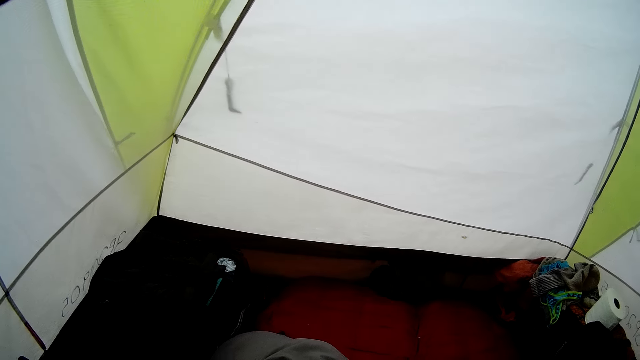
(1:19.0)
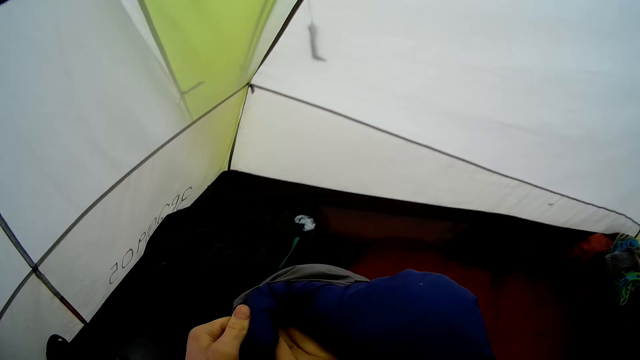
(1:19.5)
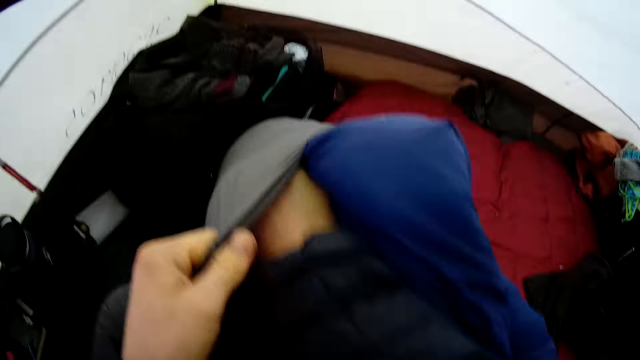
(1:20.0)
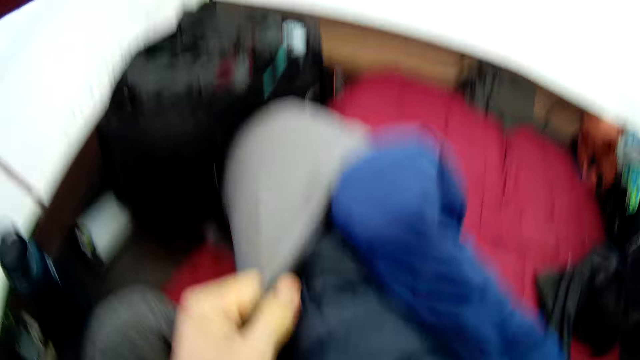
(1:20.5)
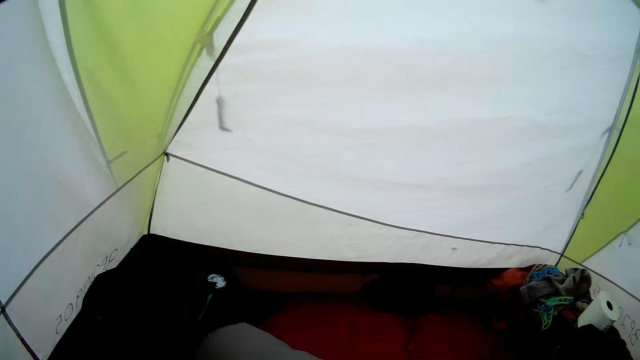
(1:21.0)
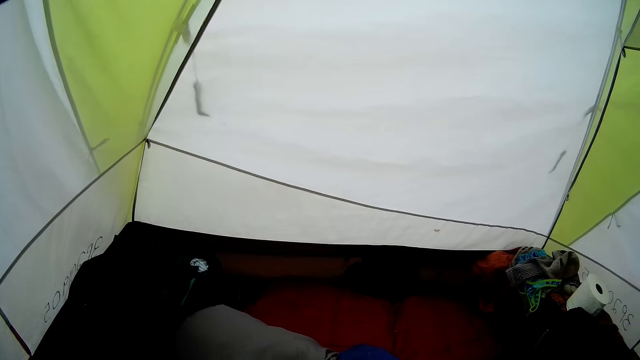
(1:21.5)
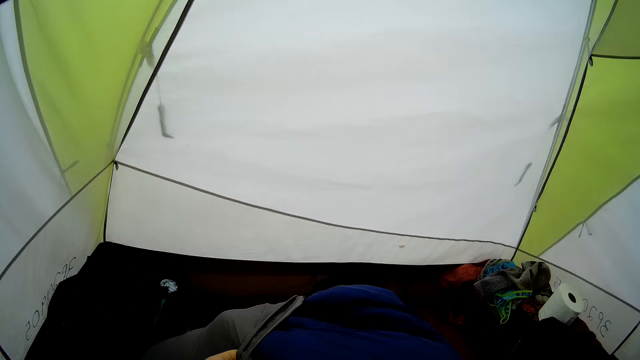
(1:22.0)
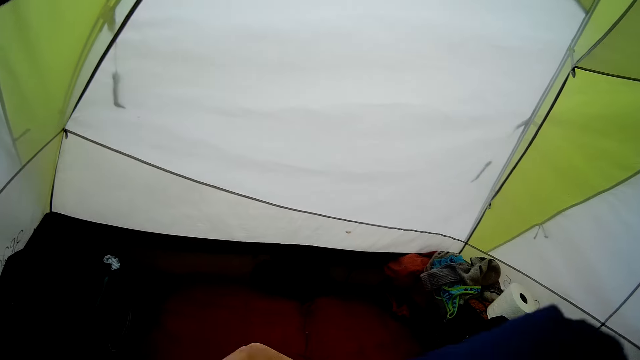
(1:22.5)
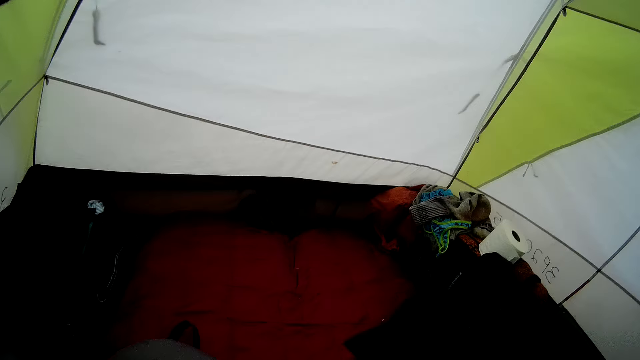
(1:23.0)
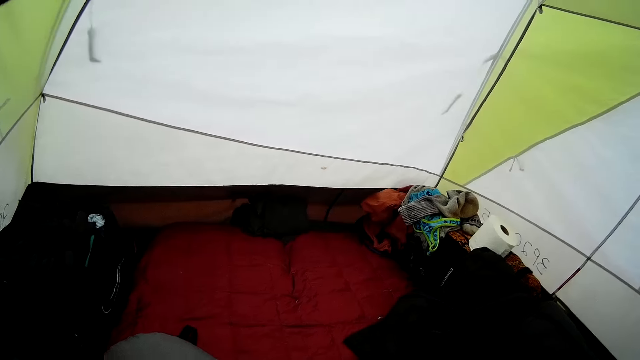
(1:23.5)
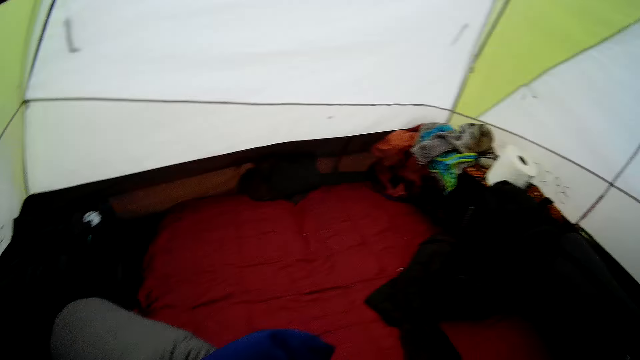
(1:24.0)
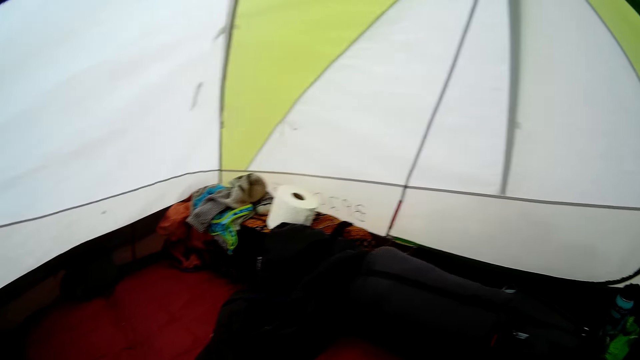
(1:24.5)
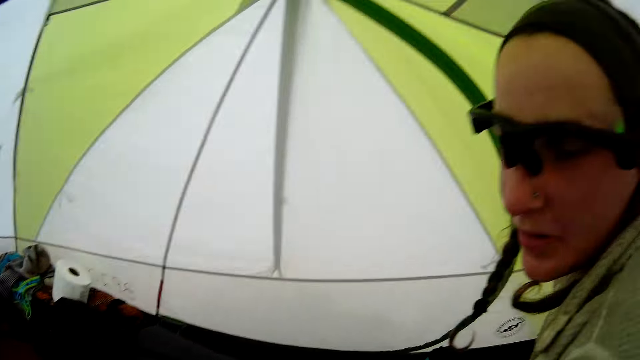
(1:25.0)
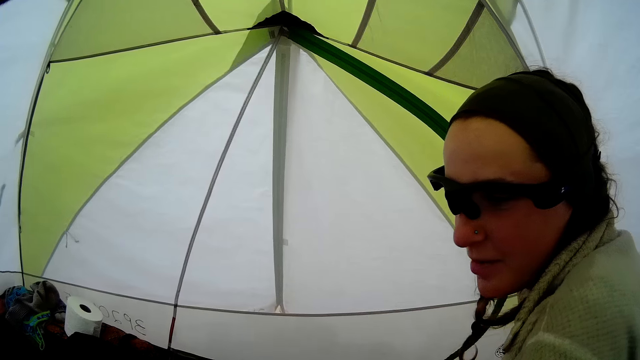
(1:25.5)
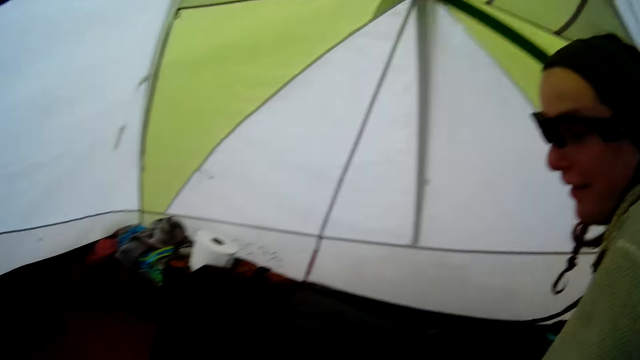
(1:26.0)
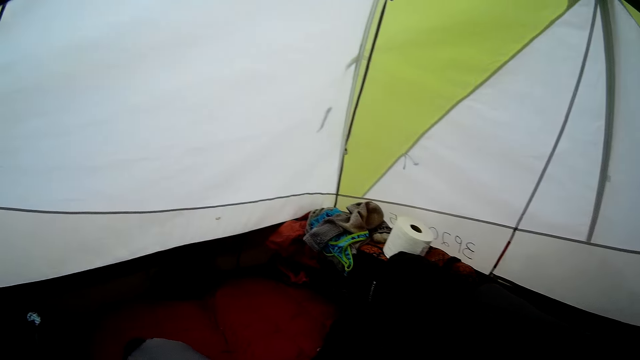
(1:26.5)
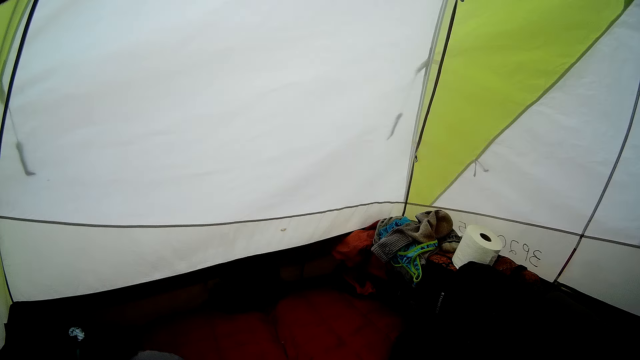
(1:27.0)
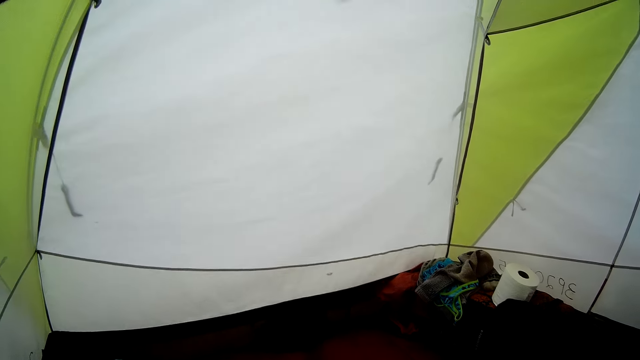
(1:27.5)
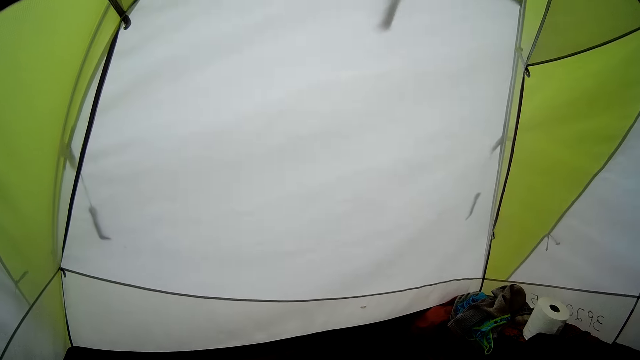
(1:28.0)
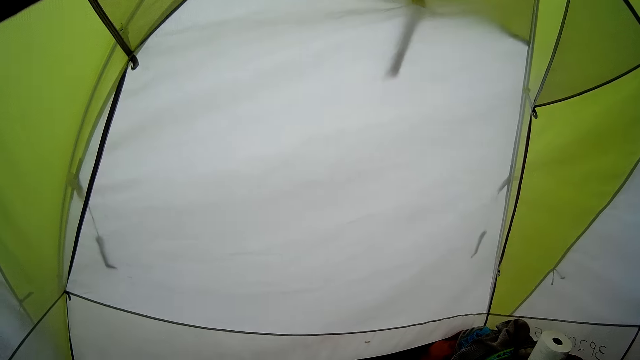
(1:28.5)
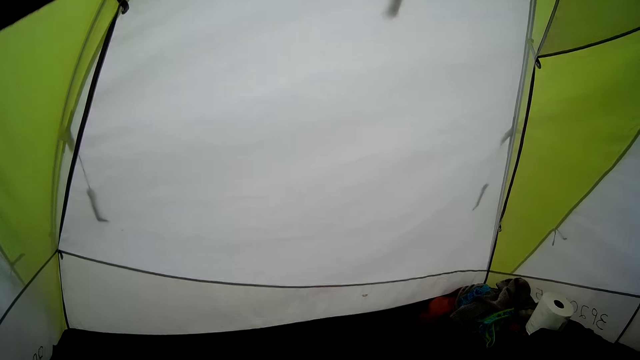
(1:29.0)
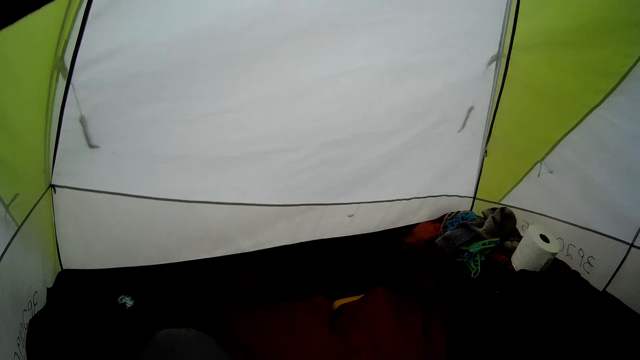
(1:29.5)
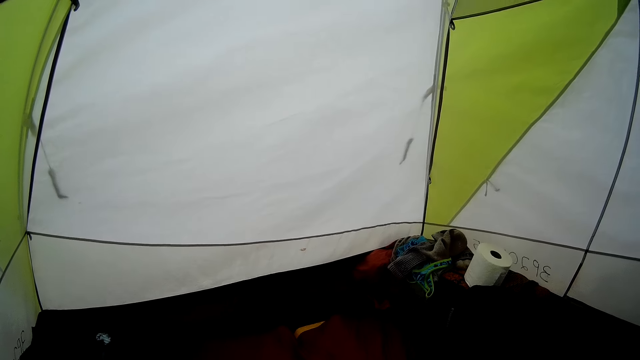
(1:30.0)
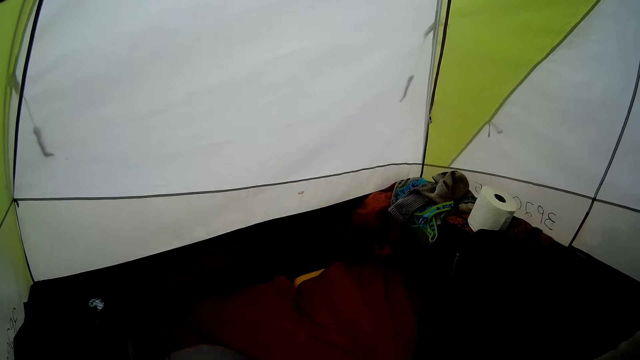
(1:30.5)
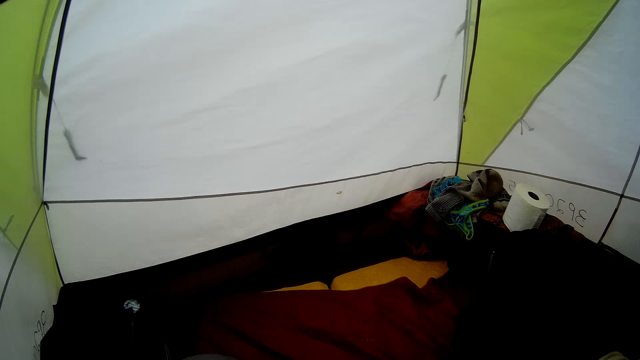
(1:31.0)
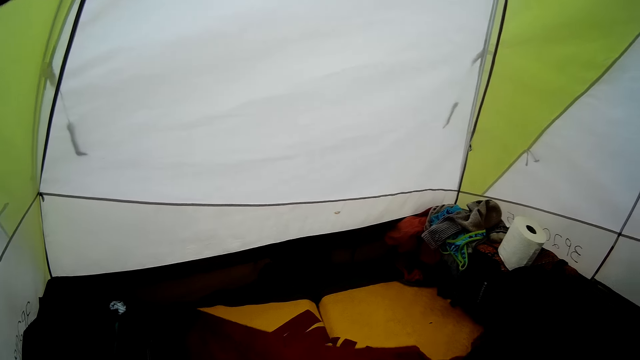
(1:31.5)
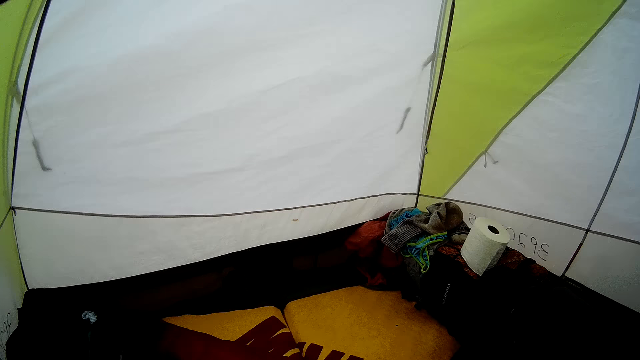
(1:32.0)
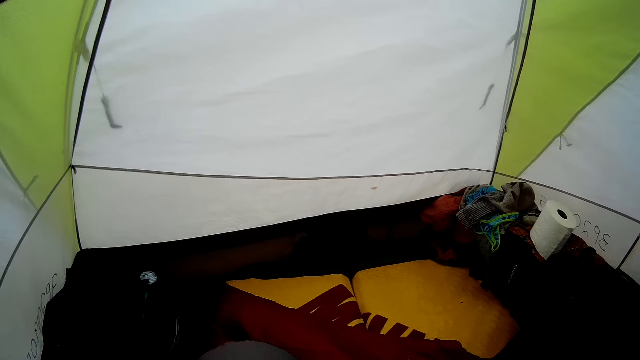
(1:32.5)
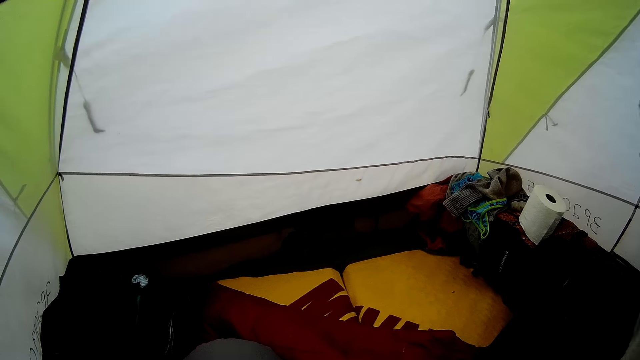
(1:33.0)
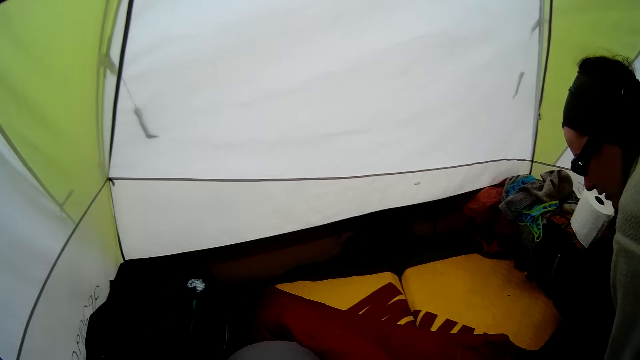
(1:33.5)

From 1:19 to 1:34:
The camera wearer puts something in the bag. They look at a woman. They talk to the woman. They look at the woman again. They stand in the tent. They make the bag.

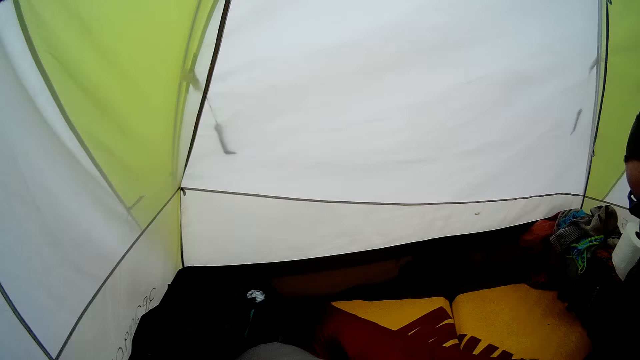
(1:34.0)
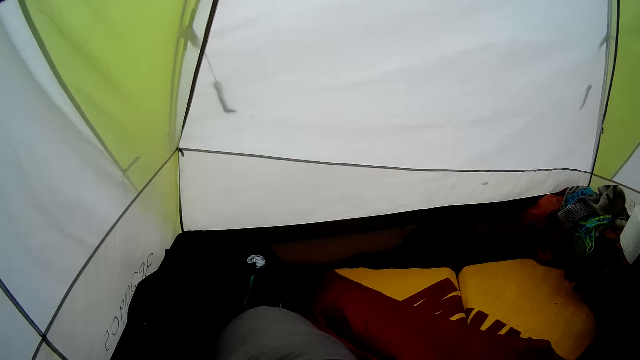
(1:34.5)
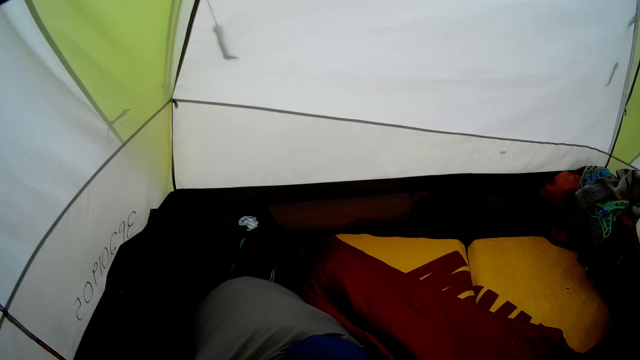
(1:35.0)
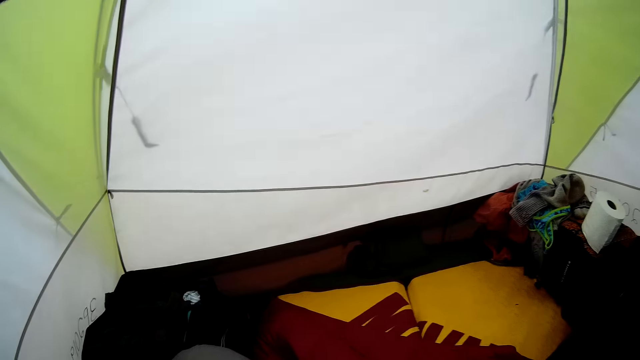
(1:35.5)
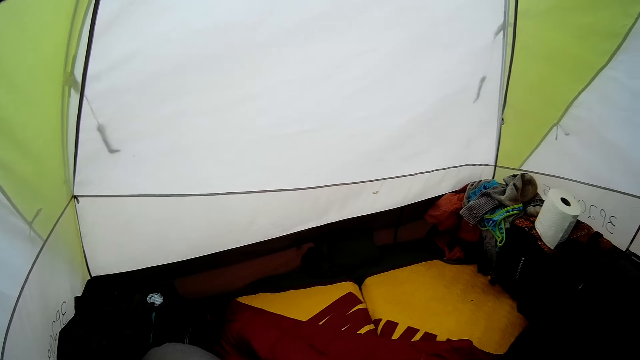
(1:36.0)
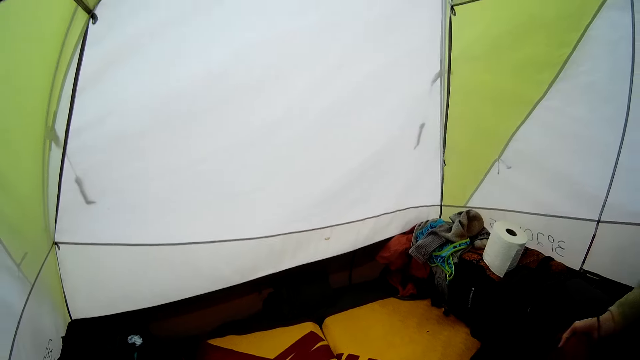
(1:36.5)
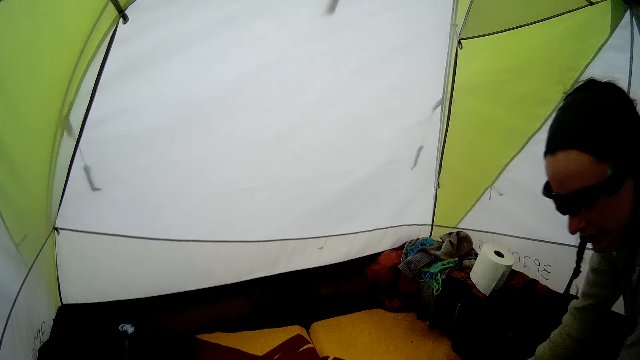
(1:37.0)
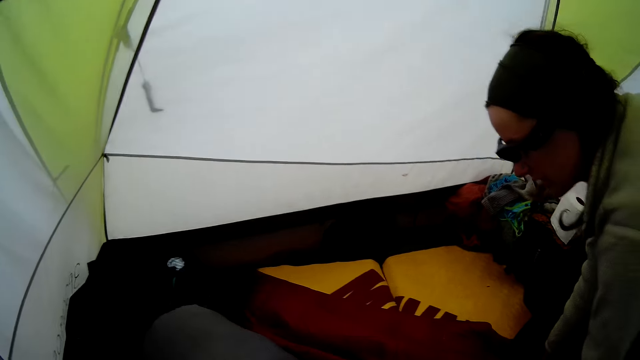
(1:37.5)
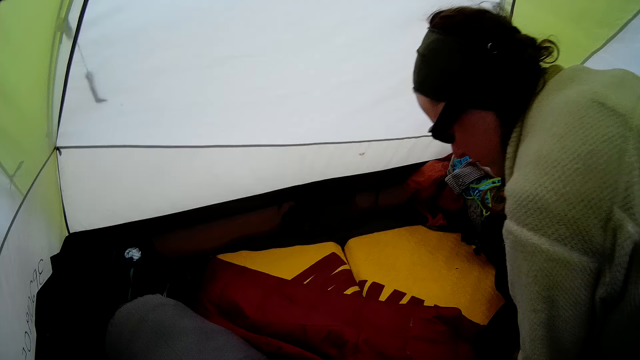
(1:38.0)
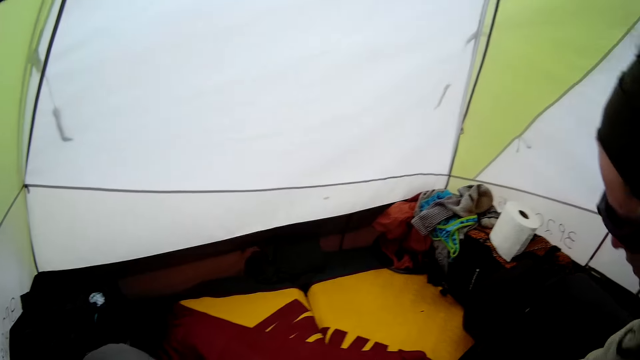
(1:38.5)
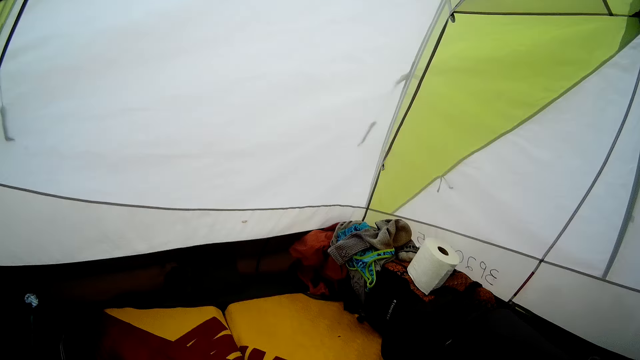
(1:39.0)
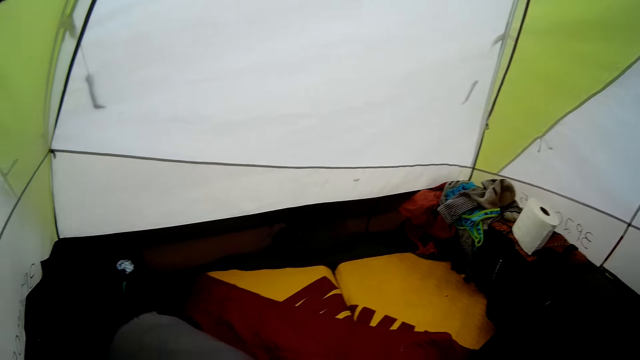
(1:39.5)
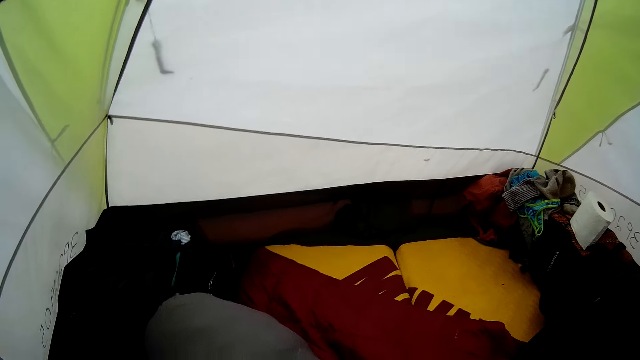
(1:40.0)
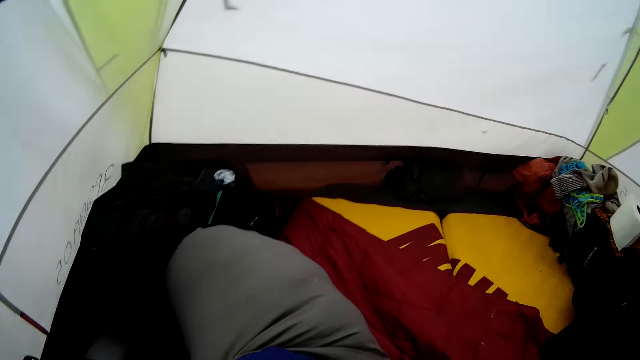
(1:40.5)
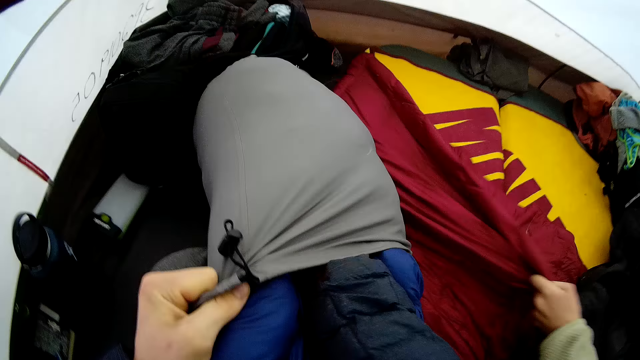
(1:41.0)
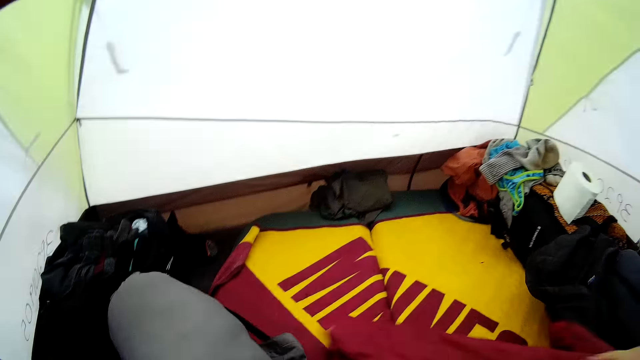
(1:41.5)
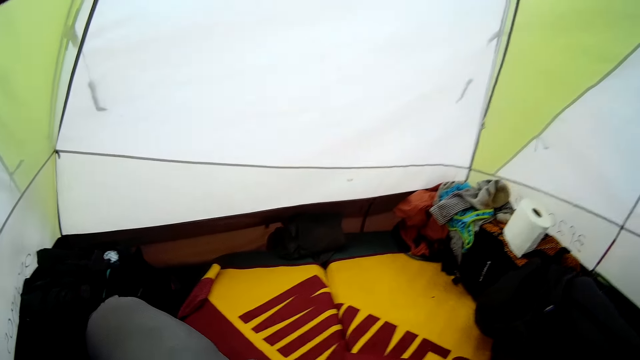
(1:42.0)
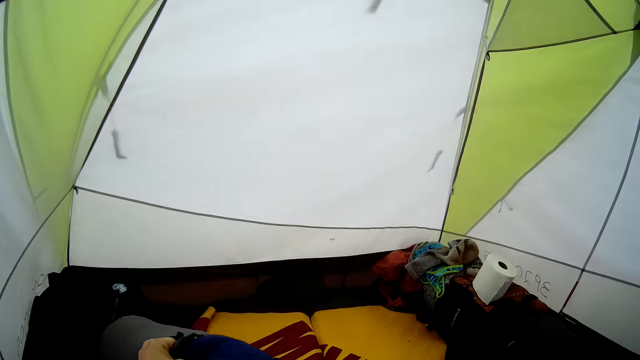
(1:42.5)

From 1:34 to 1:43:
The camera wearer folds the bag. They hold the bag. They put the cloths in the bag.
